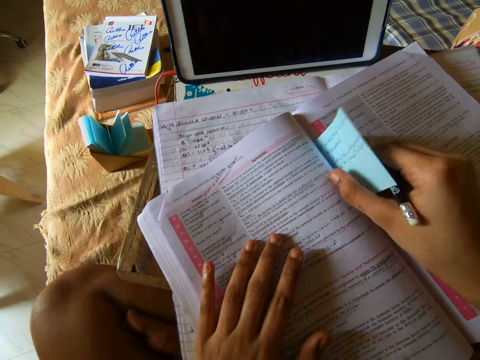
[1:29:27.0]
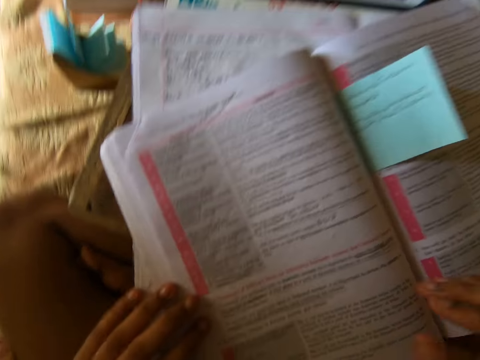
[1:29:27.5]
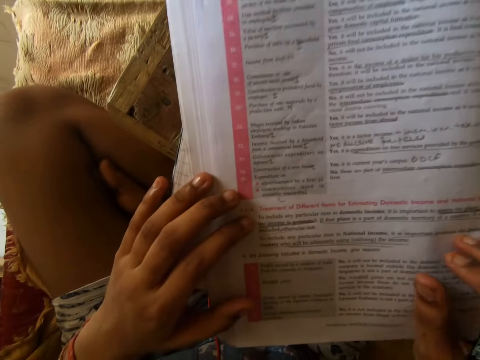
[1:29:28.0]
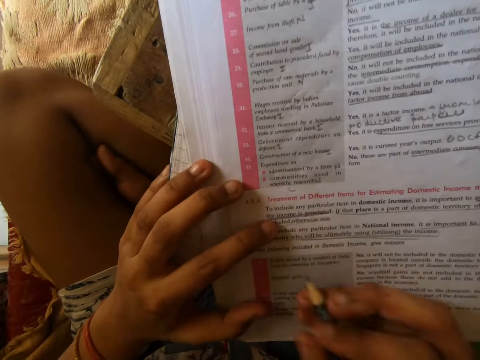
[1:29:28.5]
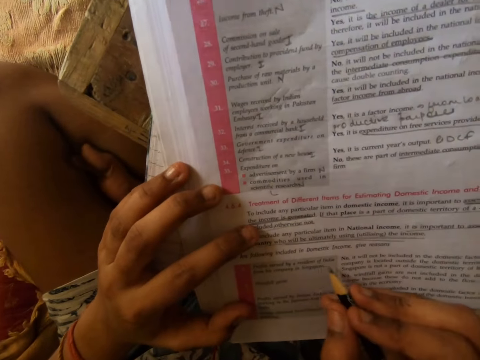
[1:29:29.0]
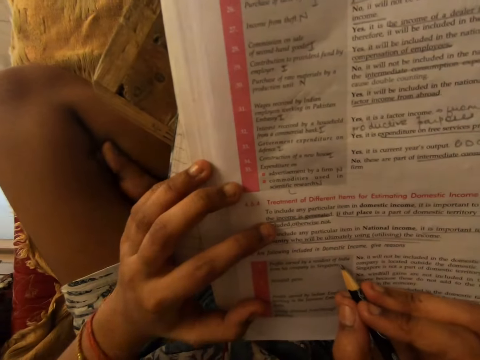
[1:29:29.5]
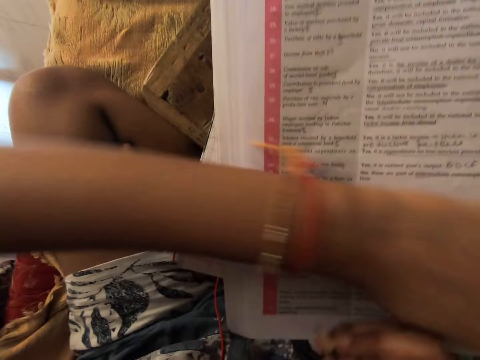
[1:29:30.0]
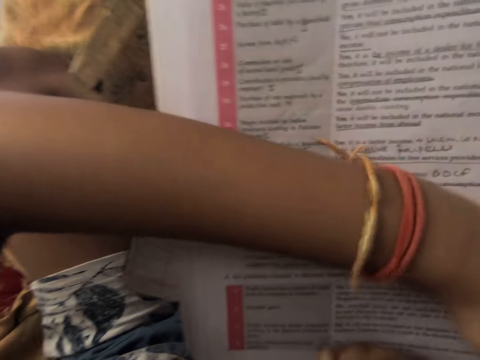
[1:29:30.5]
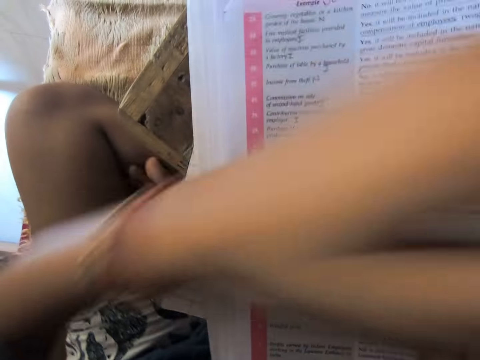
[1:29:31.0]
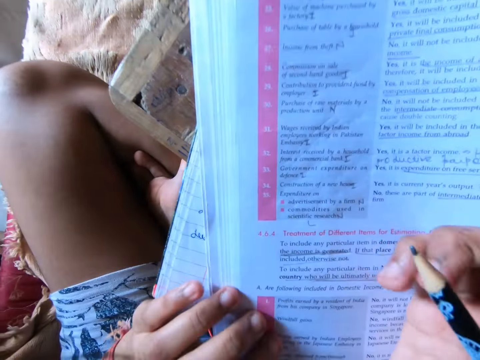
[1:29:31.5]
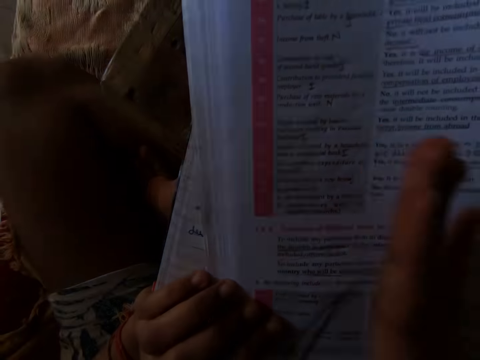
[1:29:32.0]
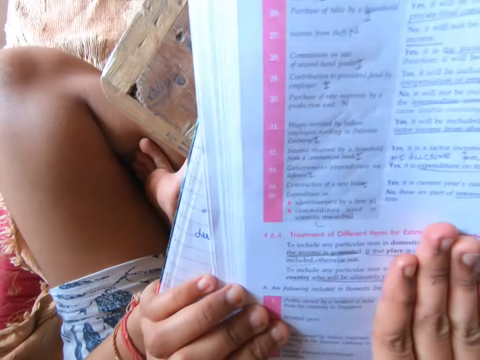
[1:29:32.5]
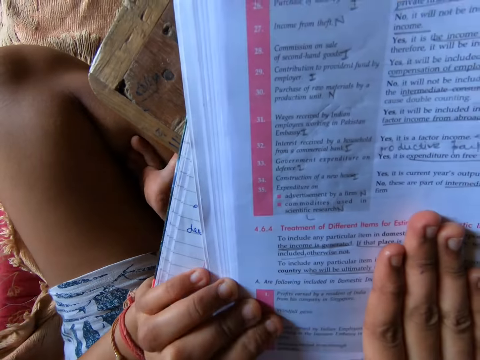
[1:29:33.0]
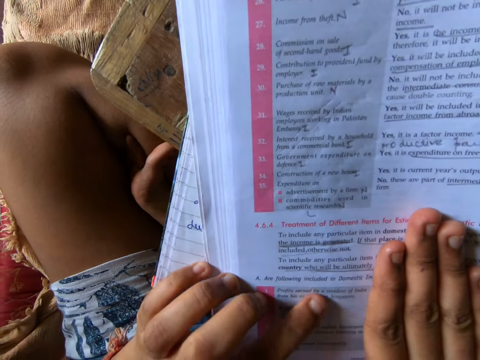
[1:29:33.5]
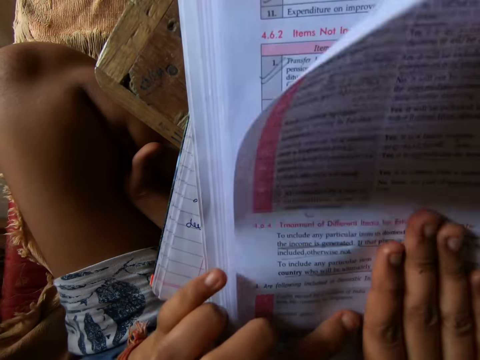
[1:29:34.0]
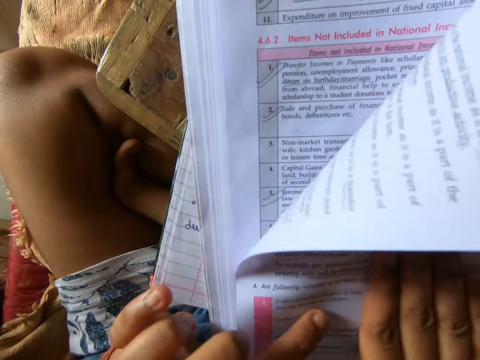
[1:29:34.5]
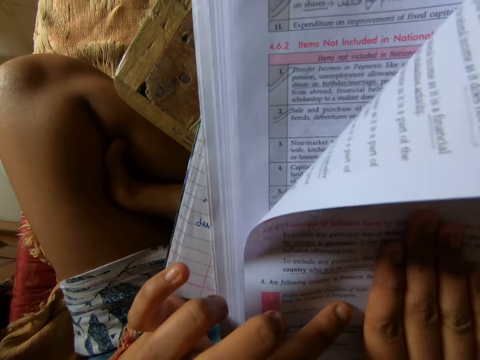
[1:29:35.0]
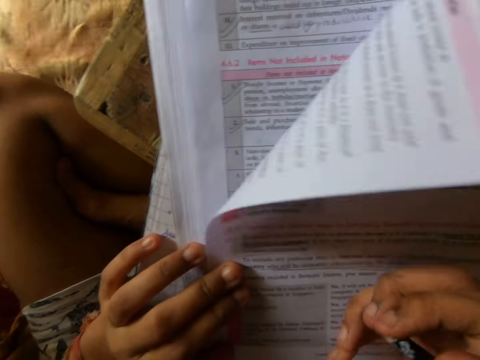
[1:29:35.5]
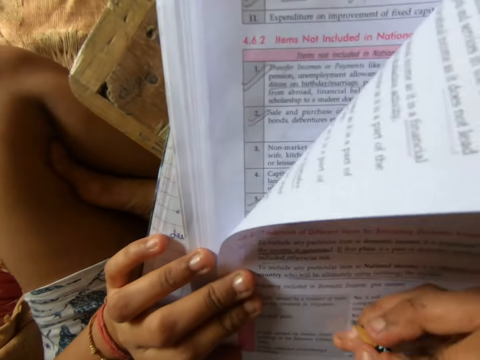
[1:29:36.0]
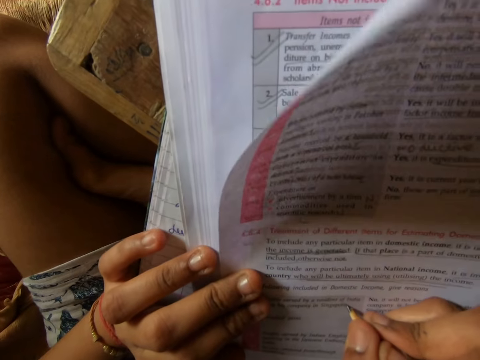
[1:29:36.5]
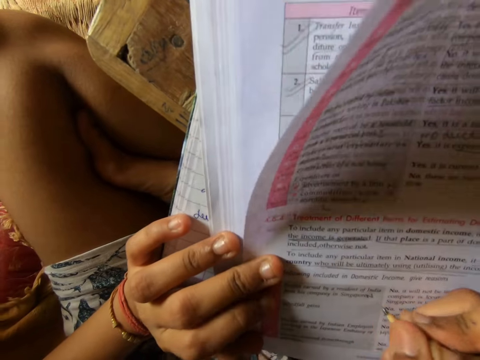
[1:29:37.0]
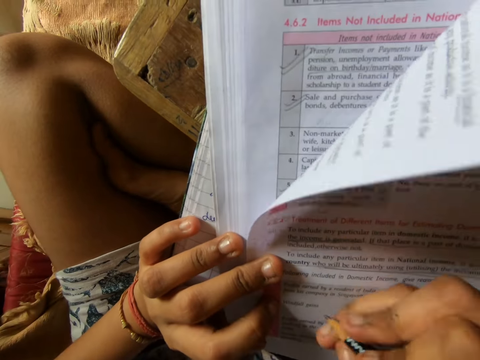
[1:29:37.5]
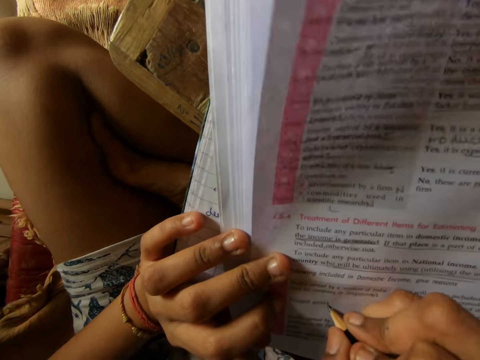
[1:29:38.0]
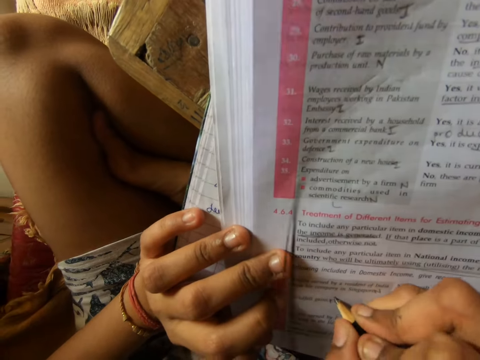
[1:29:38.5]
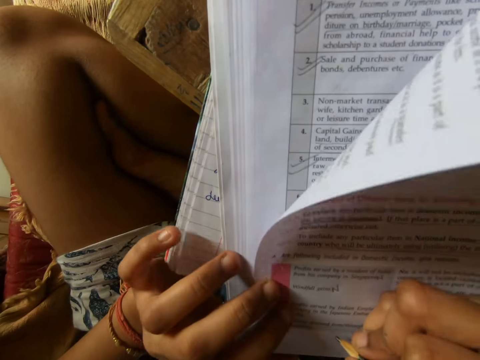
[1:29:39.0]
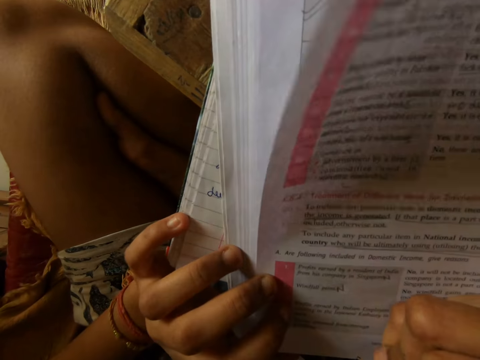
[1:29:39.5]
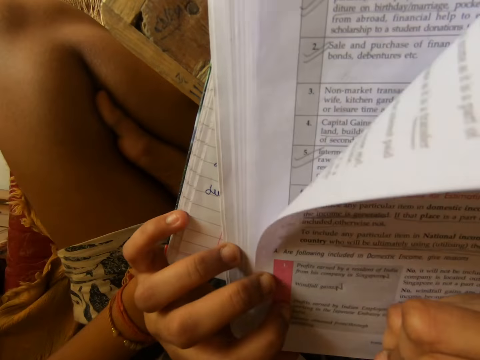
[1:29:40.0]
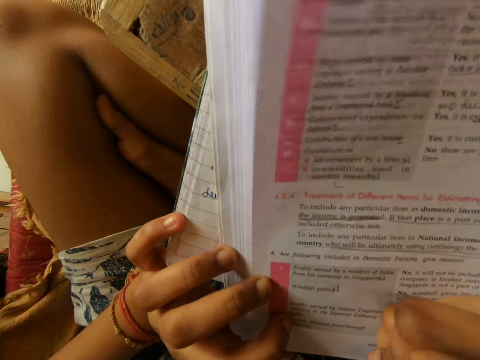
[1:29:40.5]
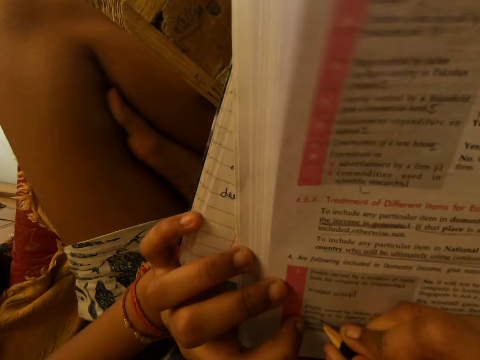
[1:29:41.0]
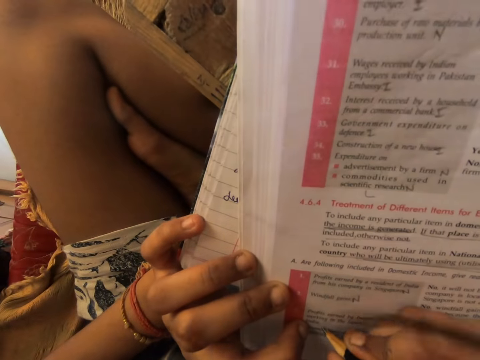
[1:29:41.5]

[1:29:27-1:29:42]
The camera wearer moves her hand away from the note. She moves her hands towards her. She places her hand on the page of the book. She moves her hand forward. She points on the book with a pencil. She studies the textbook with the pencil in her right hand. She moves her hand forward. She adjusts her hands on the textbook. She moves her hand away from the book. She holds the pages with her left hand. She places her fingers on the page. She stares at the book. She moves her left finger forward. She points on the book with her finger. She holds the pencil with all her fingers. She writes on the textbook with the pencil in her right hand.

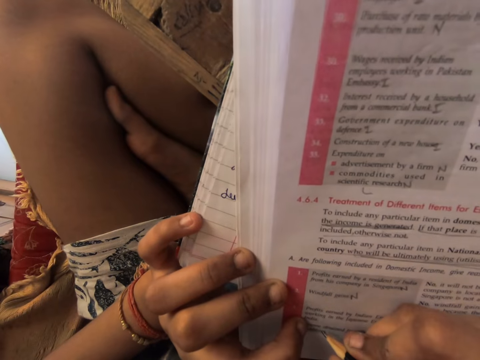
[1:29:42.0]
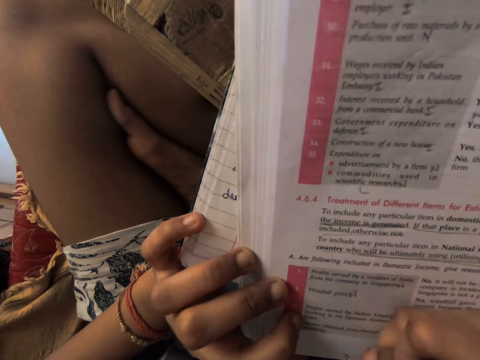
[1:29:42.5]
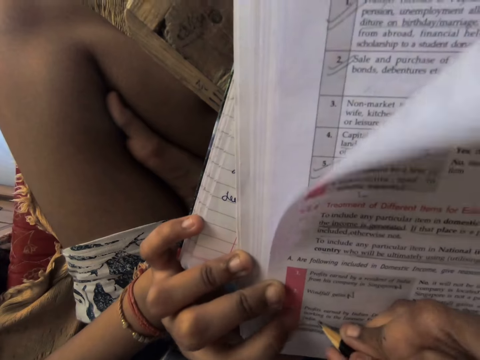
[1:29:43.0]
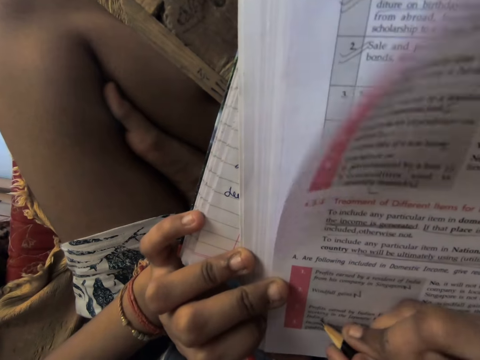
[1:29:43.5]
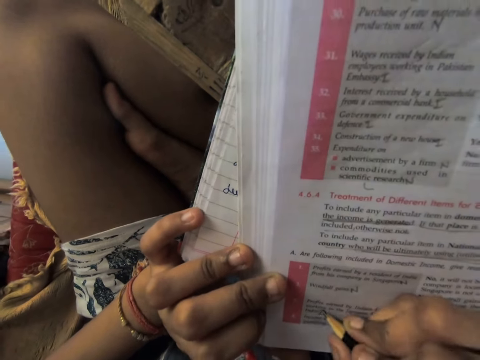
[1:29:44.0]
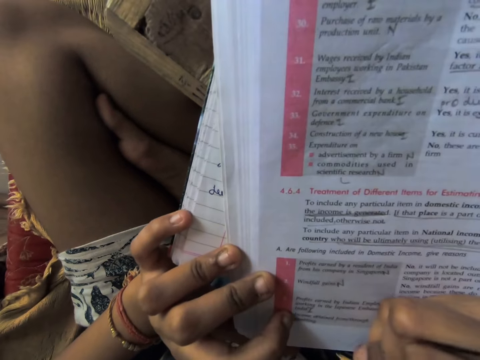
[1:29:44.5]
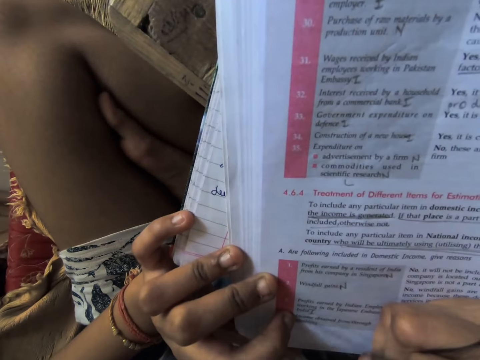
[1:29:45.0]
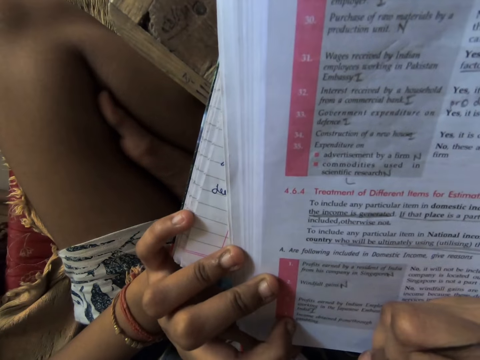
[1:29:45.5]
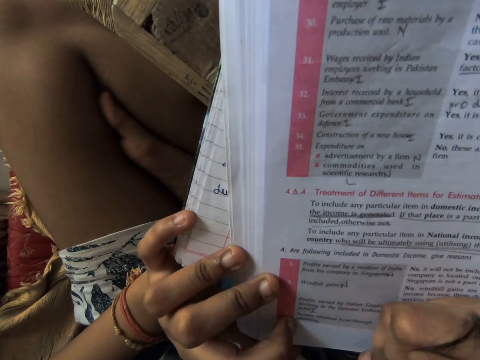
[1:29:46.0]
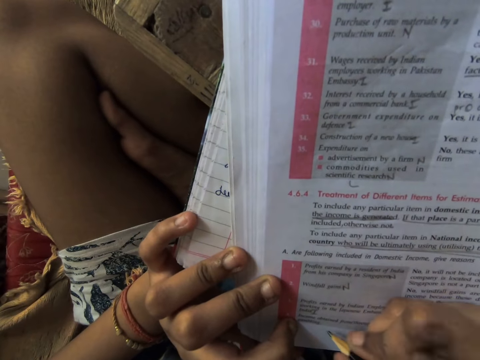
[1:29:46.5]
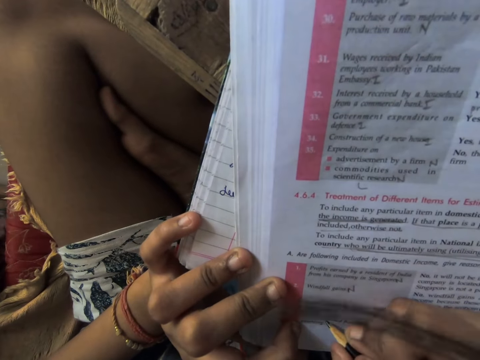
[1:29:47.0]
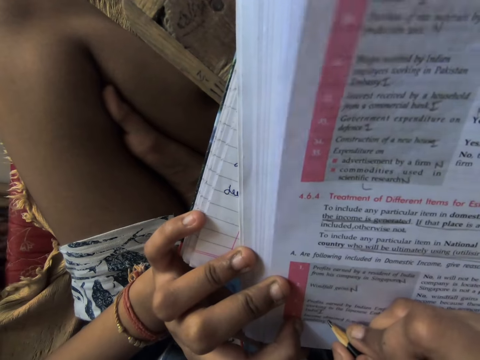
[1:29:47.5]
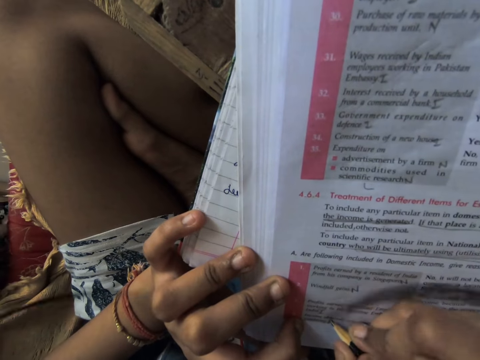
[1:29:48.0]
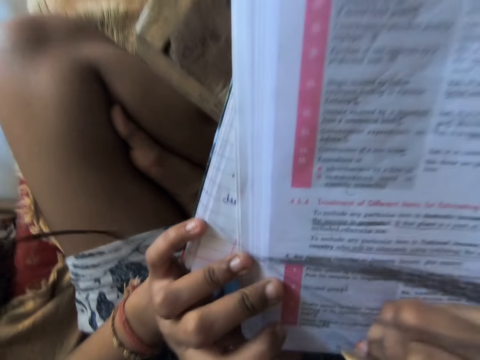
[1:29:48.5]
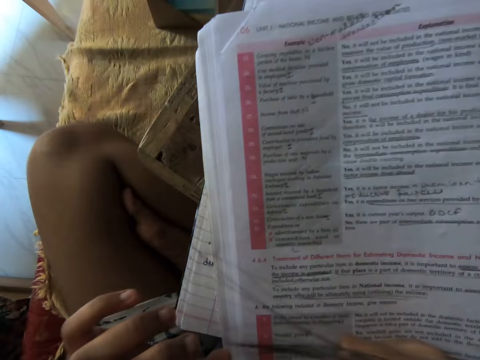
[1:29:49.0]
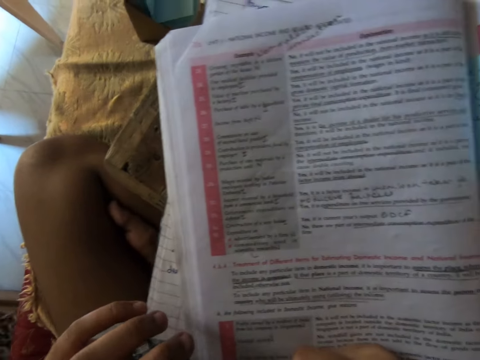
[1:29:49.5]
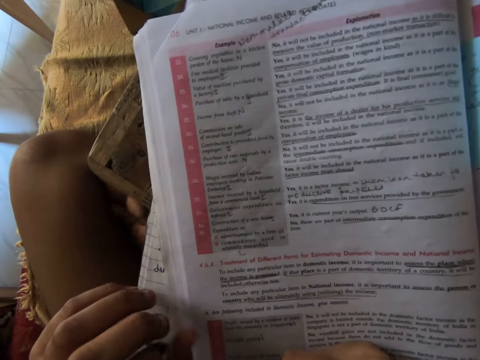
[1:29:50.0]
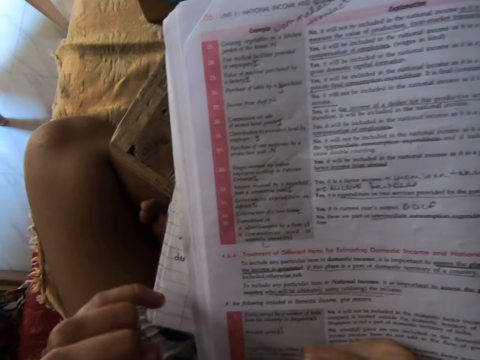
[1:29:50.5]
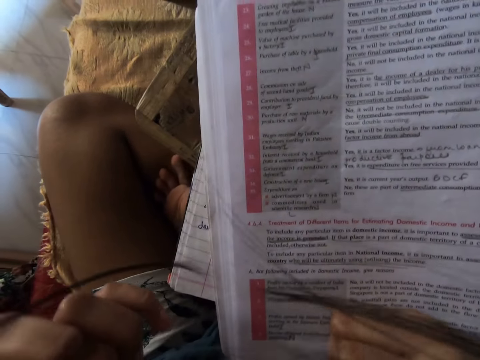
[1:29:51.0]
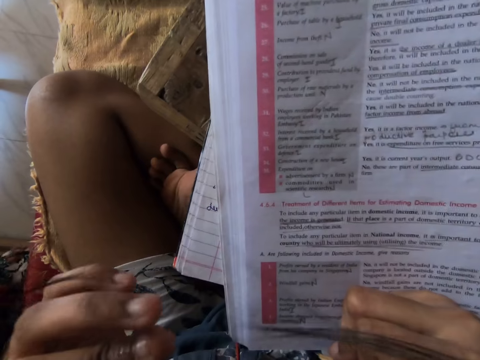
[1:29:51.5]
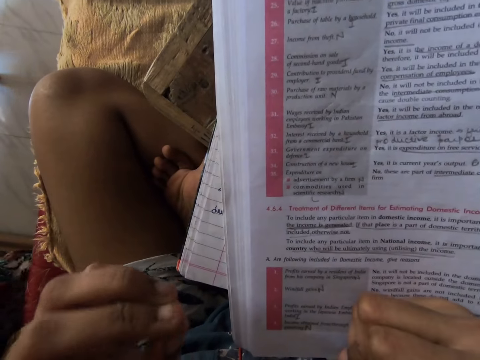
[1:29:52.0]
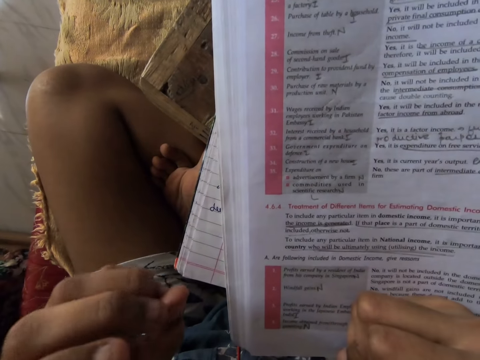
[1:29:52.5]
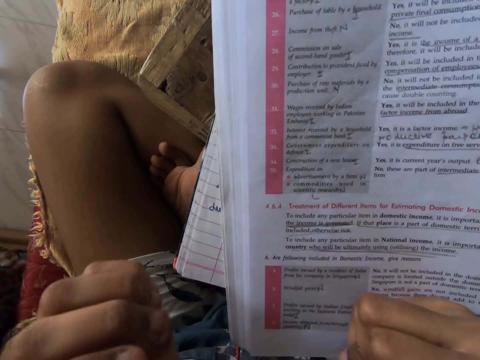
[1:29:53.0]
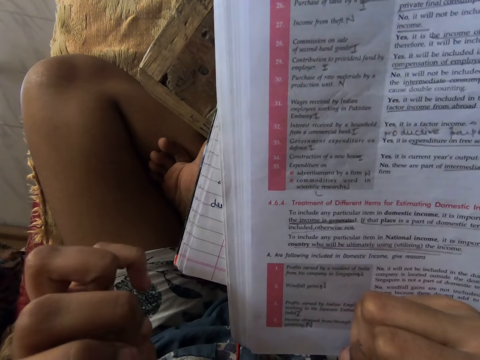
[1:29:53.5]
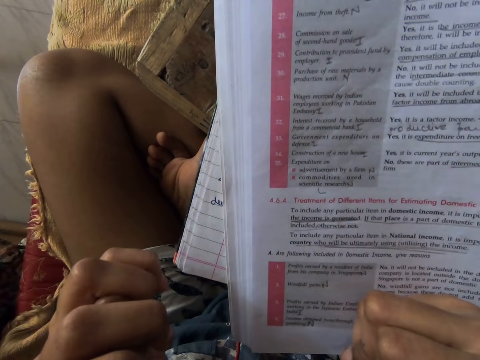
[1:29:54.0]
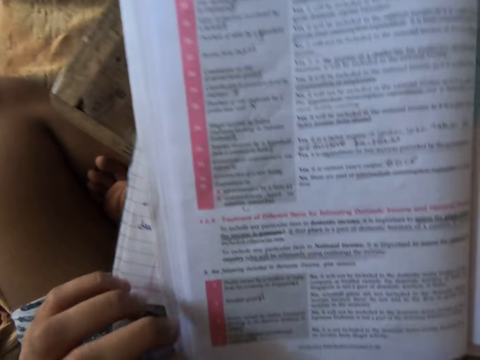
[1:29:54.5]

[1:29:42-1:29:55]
The camera wearer lets go of the pages. She stares at the book. She fidgets with her left hand.
